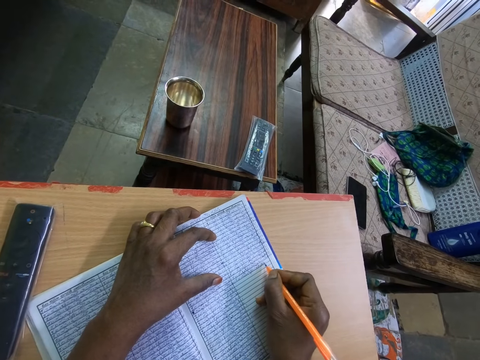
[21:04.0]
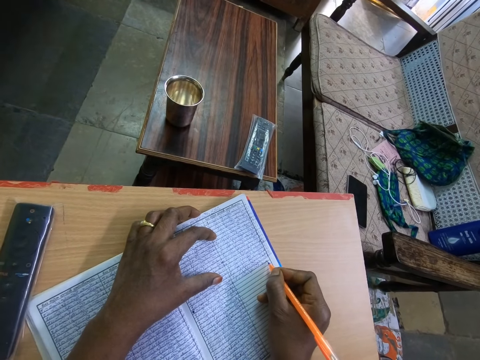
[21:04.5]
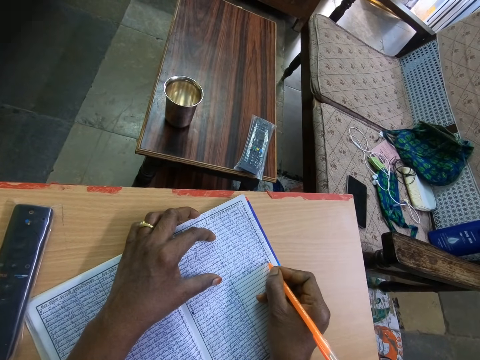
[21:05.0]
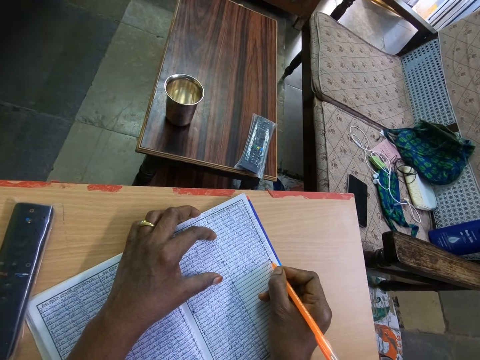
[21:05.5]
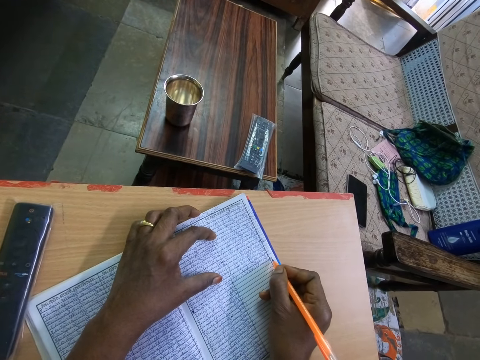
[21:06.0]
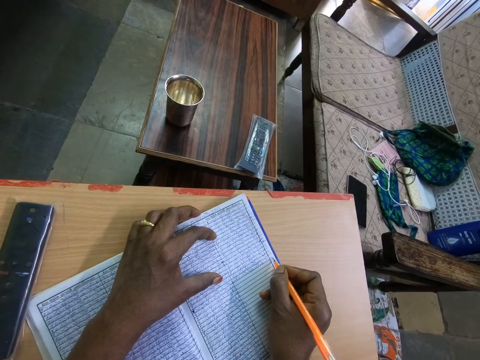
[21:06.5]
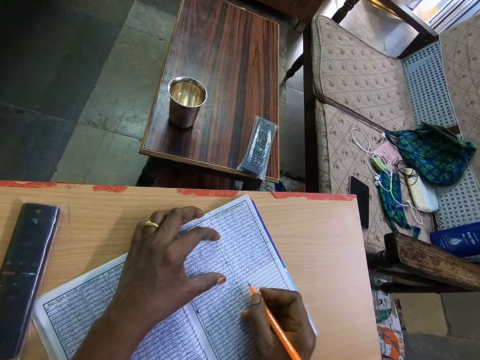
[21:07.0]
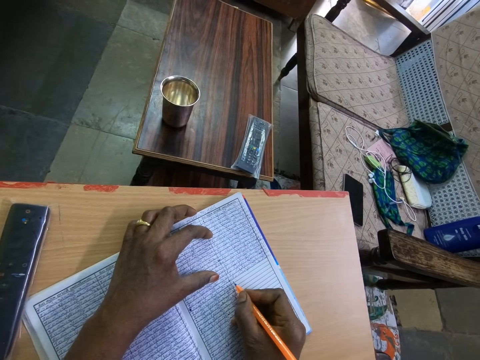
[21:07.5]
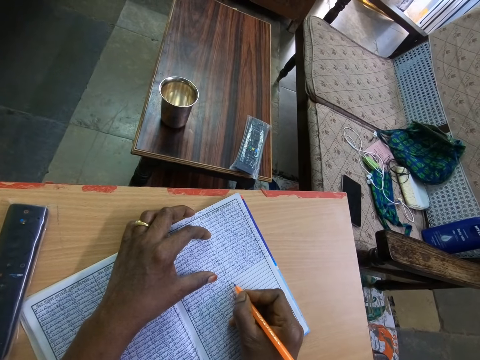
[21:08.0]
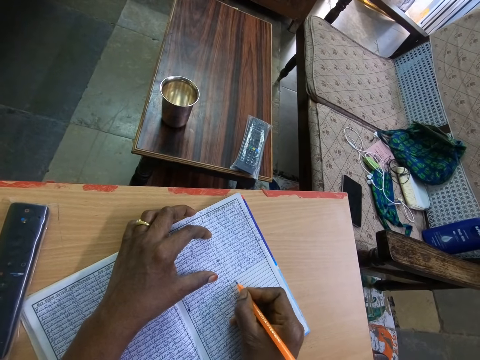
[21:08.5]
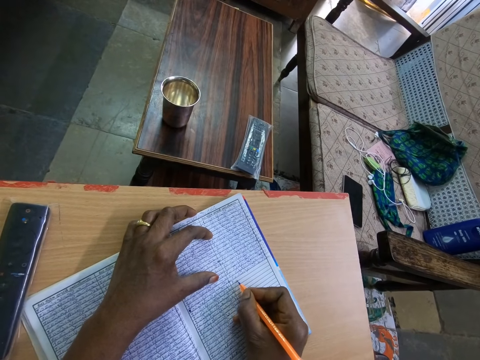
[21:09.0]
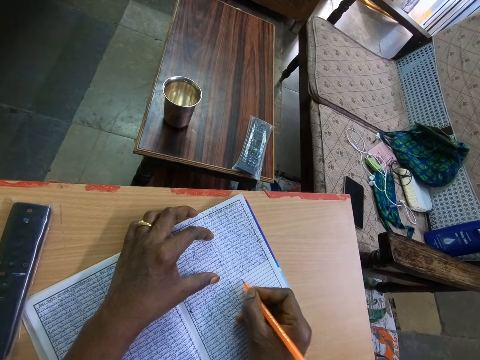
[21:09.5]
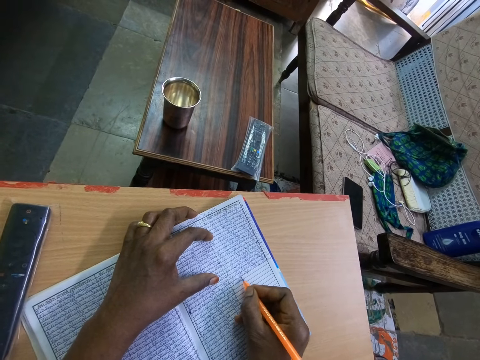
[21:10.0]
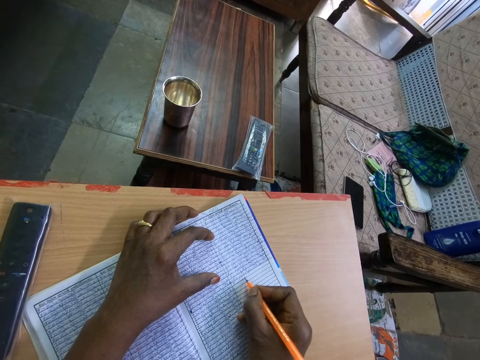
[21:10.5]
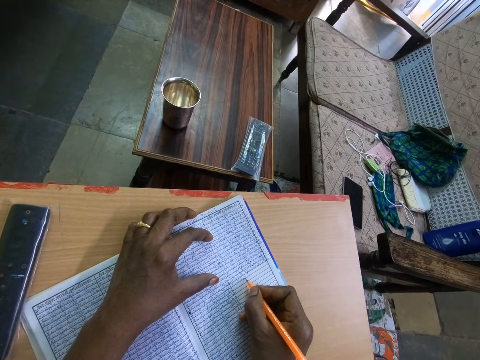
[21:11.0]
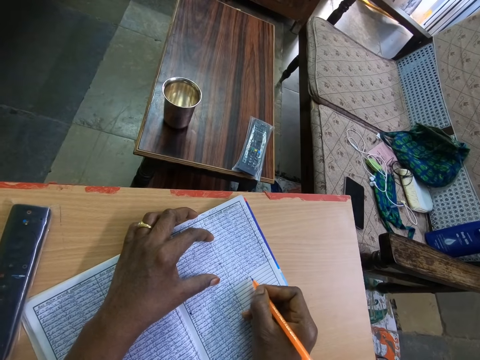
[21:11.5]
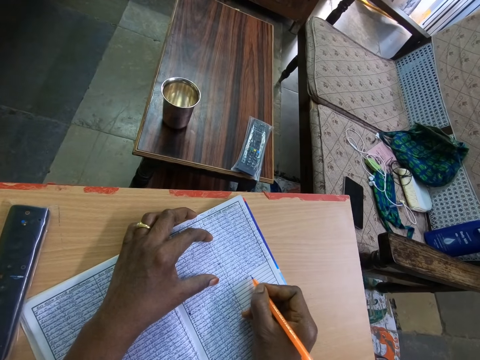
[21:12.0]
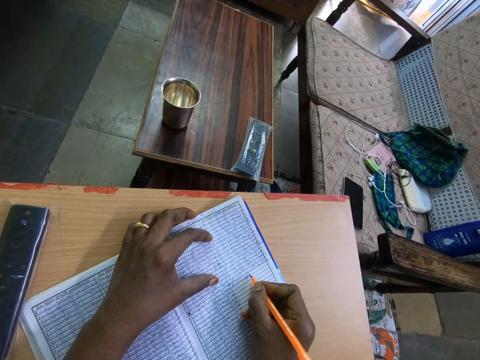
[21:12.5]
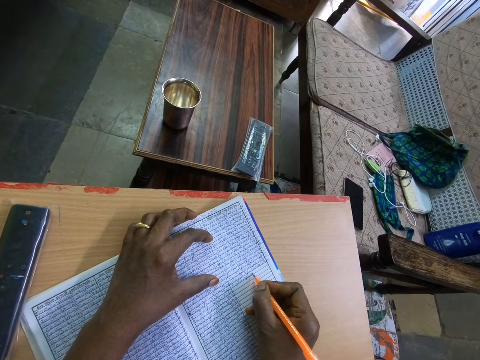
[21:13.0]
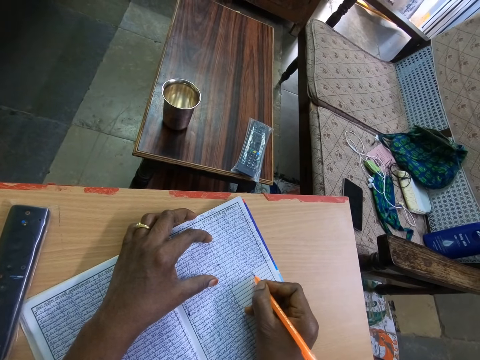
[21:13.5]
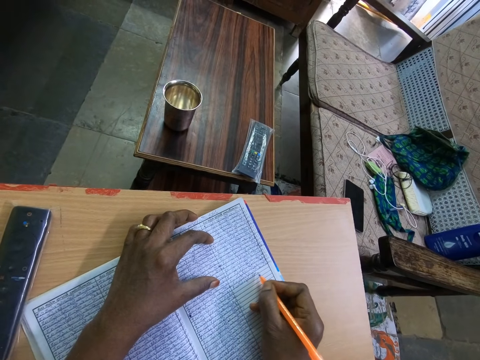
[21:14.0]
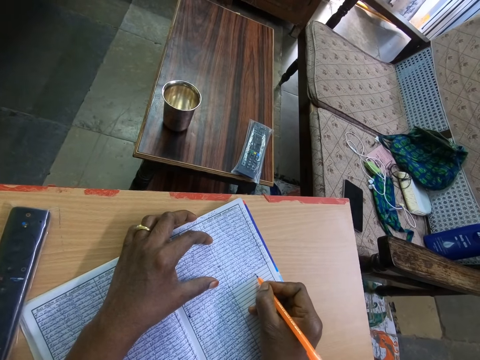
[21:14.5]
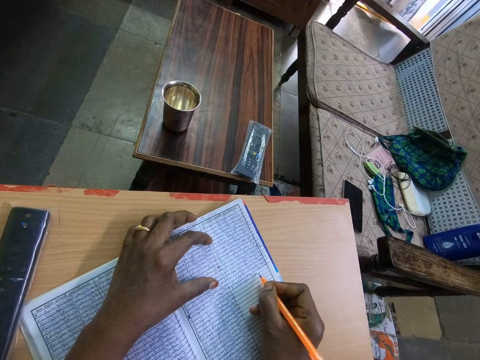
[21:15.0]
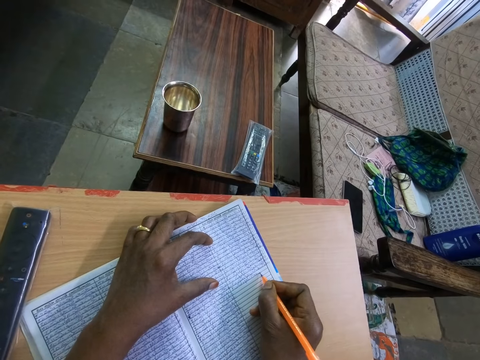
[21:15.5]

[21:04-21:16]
The camera wearer stops. They adjust a pen on a book. They write on the book with the pen.

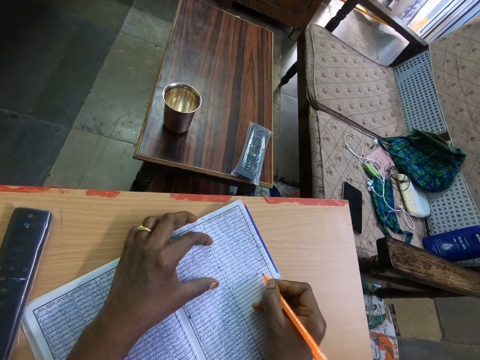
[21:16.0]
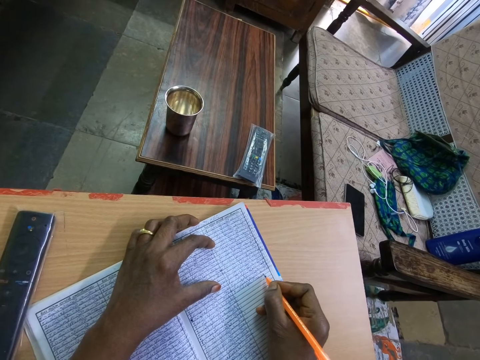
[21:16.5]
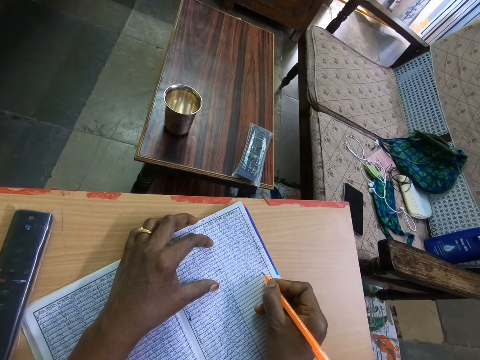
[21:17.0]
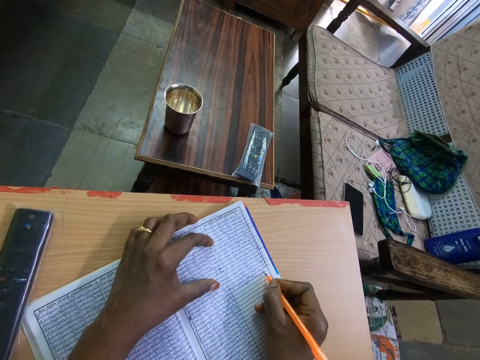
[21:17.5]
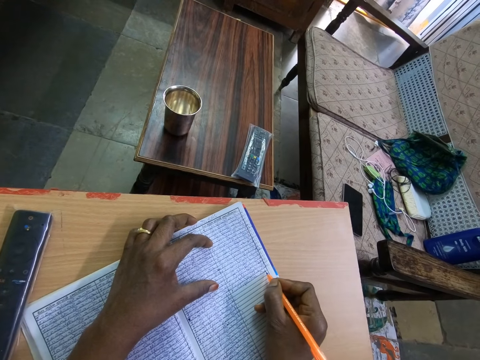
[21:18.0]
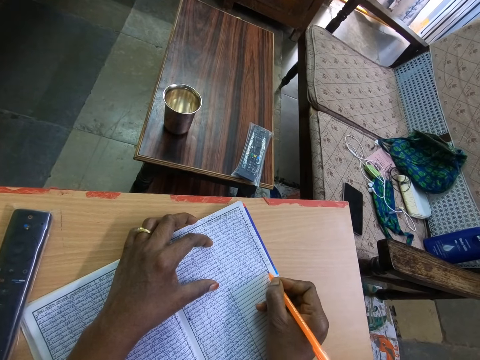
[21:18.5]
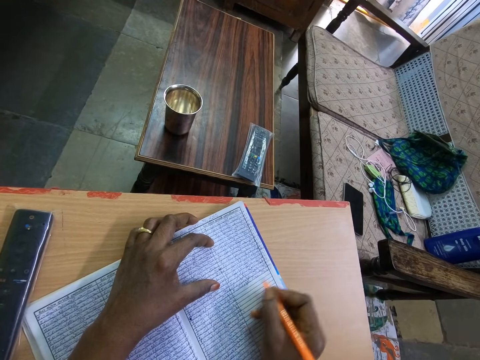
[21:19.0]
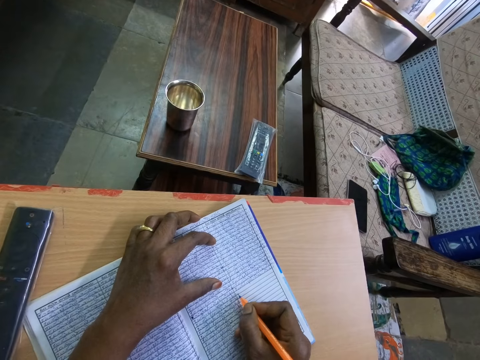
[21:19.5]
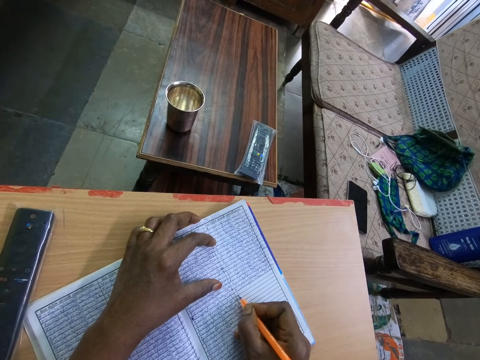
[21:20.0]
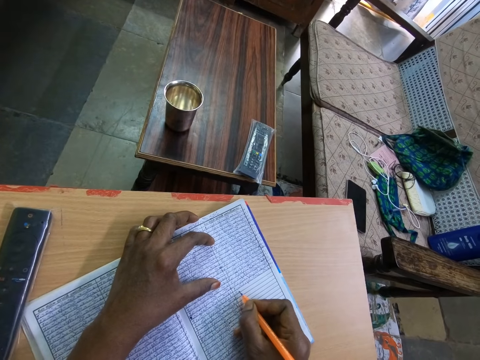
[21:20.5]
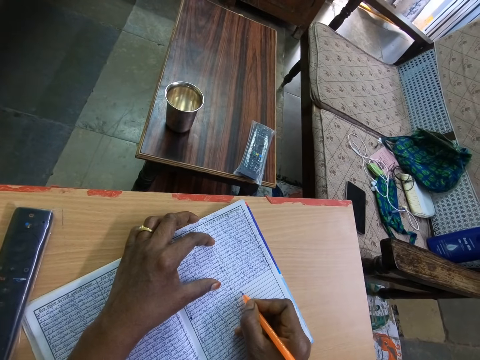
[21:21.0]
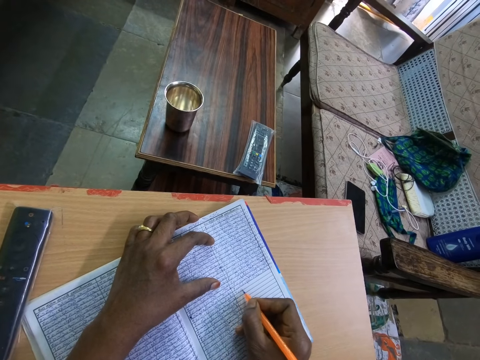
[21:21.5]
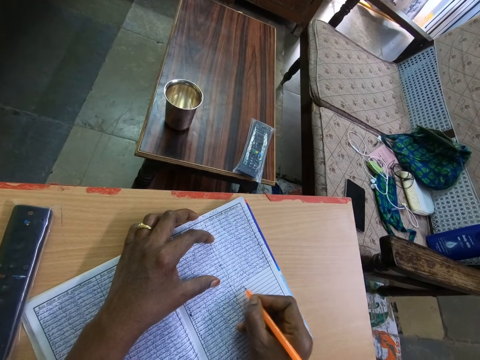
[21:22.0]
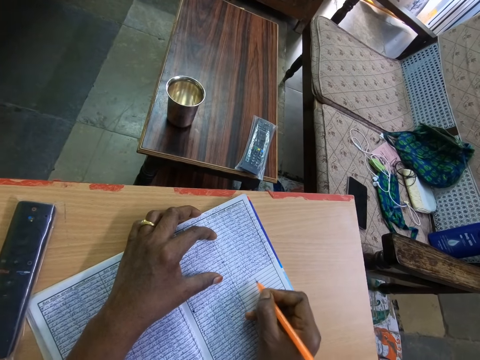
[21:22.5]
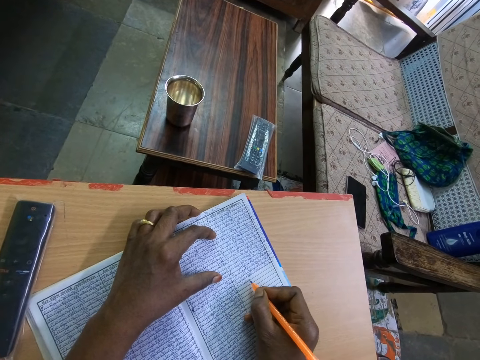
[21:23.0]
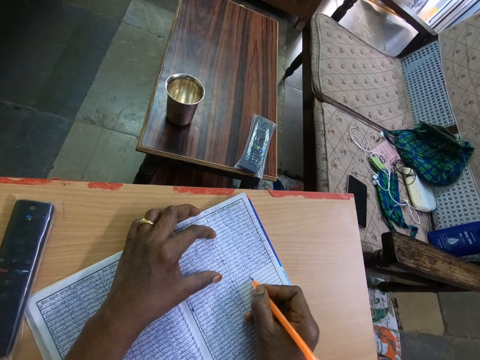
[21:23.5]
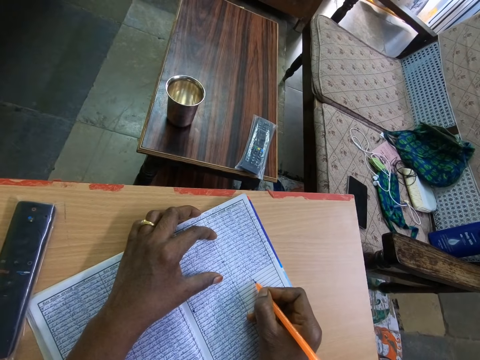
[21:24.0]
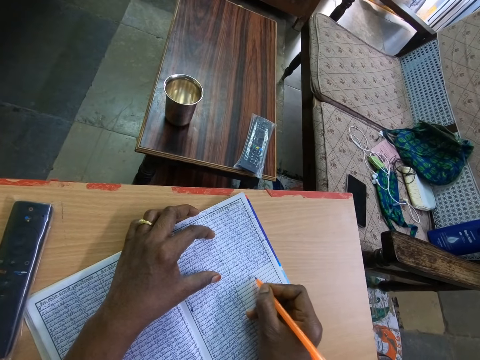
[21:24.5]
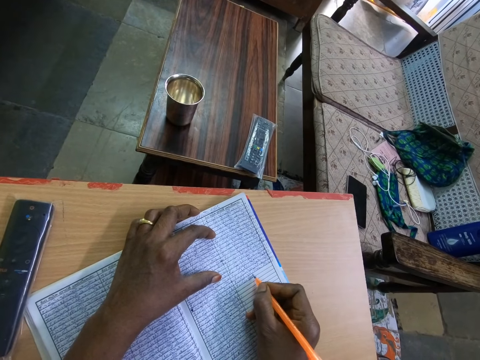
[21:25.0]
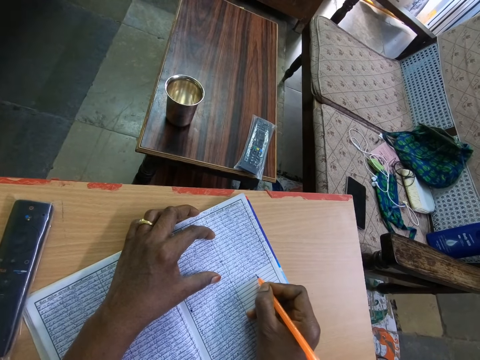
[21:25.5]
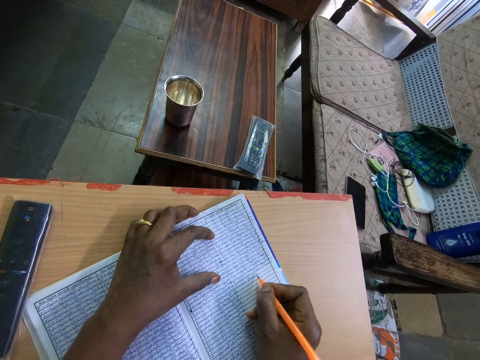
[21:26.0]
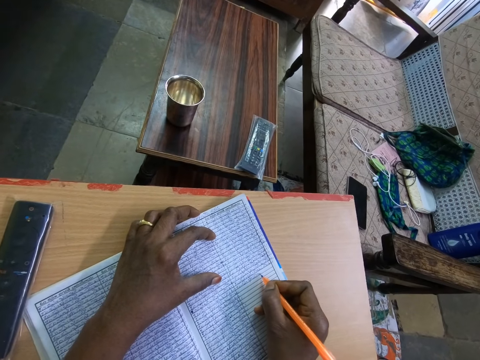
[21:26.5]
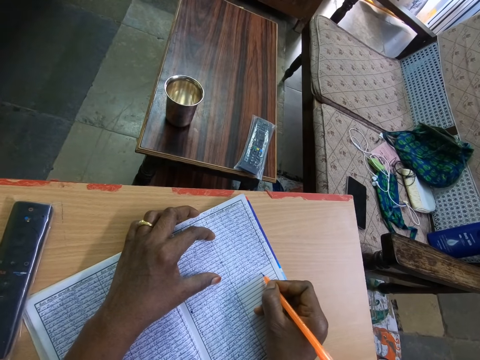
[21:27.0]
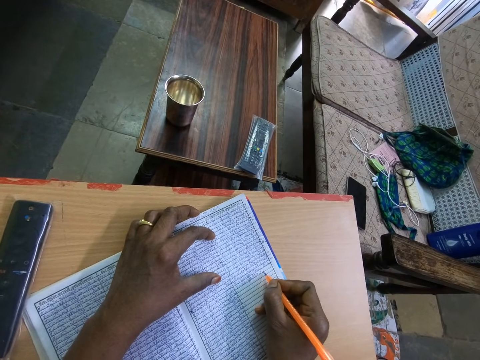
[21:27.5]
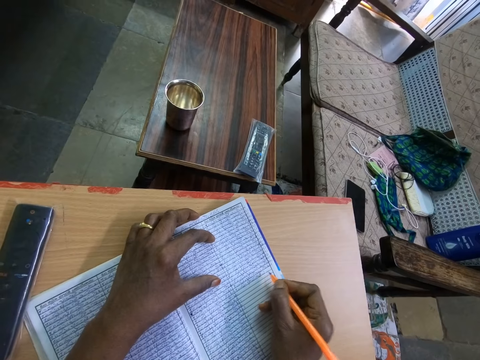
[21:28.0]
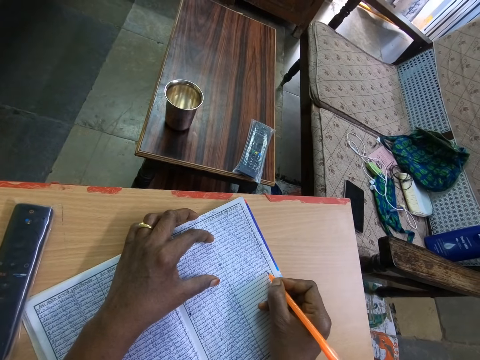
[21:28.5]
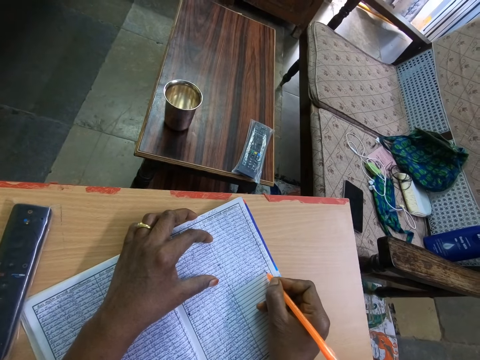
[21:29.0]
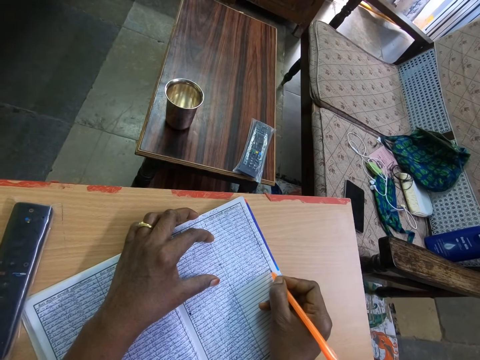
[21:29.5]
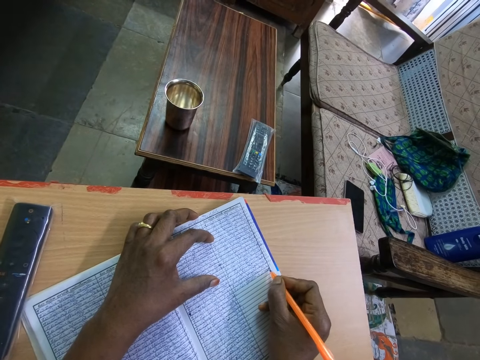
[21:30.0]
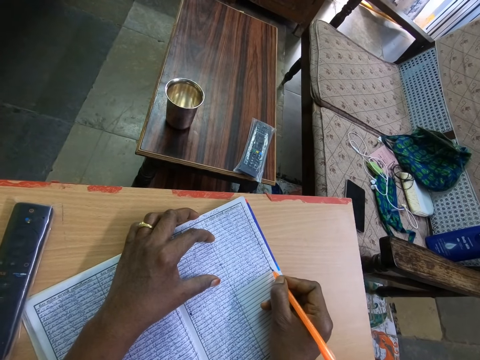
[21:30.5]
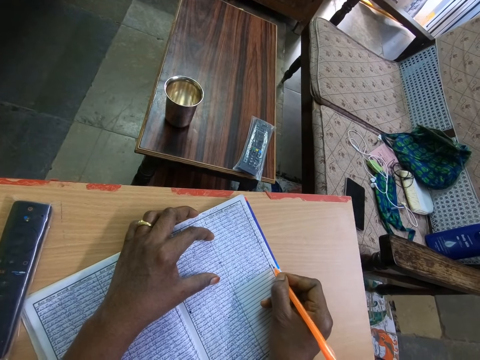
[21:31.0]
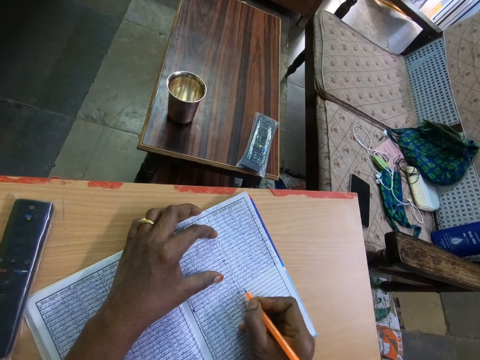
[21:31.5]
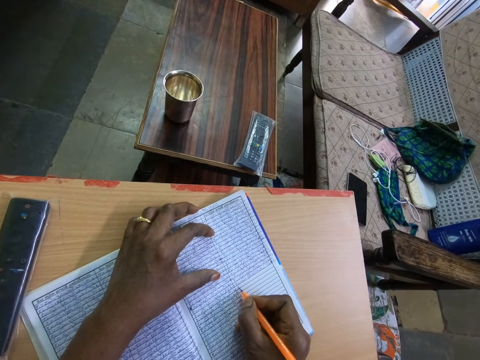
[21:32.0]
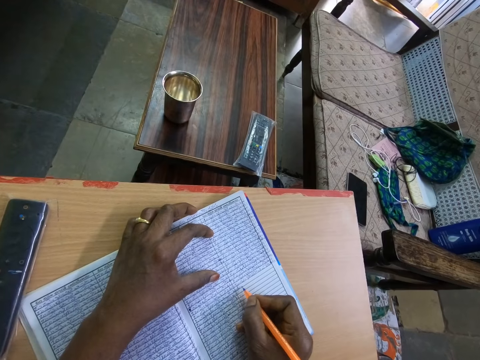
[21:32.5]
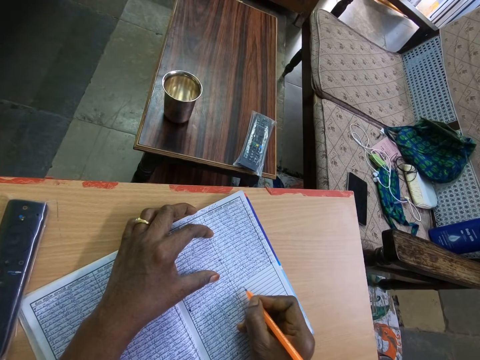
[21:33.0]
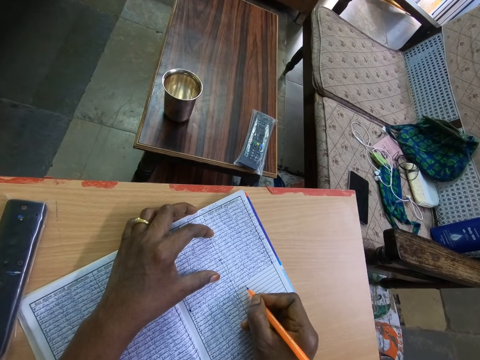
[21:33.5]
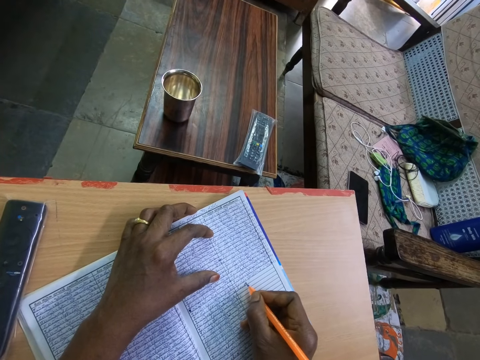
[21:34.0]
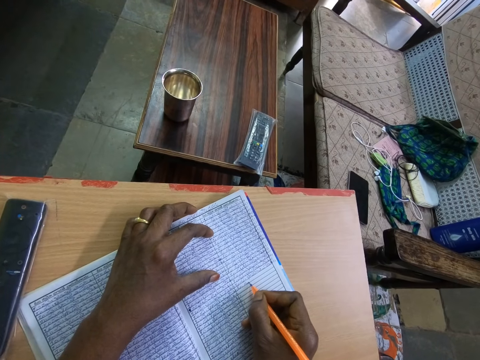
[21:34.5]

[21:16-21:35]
The camera wearer stops. They adjust a pen on a book. They write on the book with the pen. They stop. They adjust the pen on the book. They write on the book with the pen.
